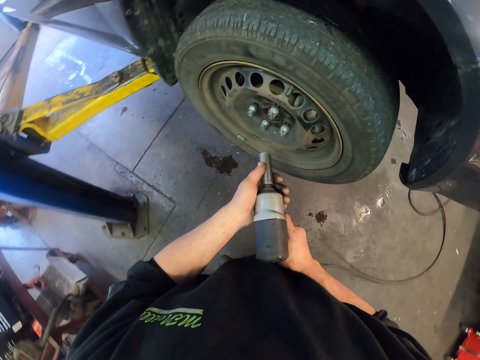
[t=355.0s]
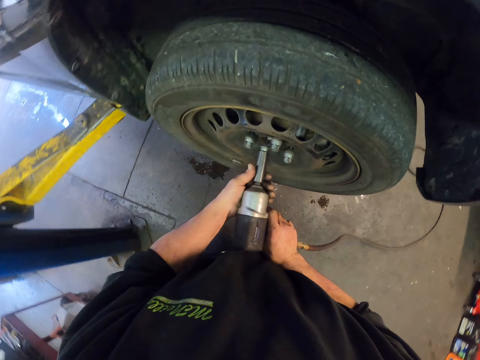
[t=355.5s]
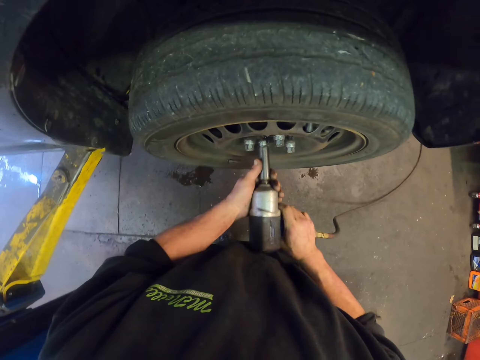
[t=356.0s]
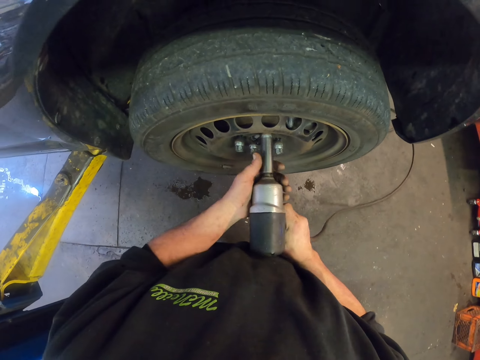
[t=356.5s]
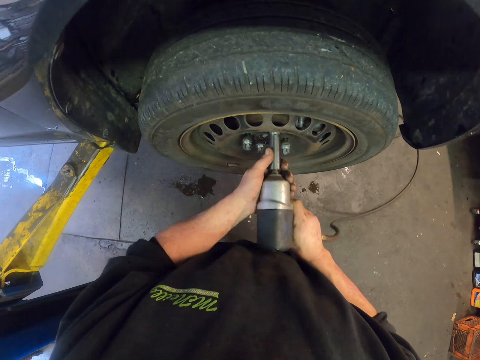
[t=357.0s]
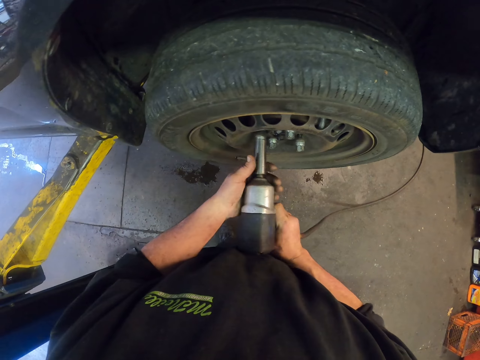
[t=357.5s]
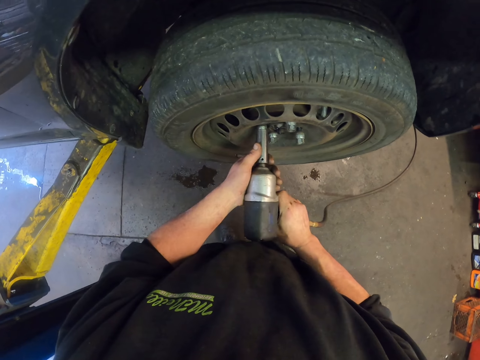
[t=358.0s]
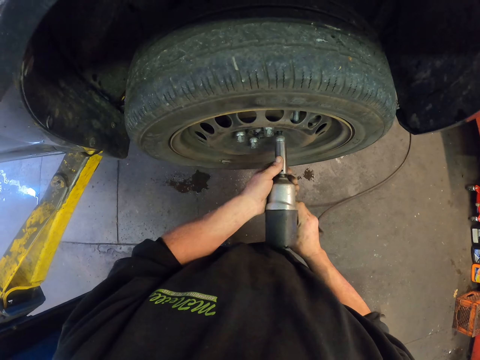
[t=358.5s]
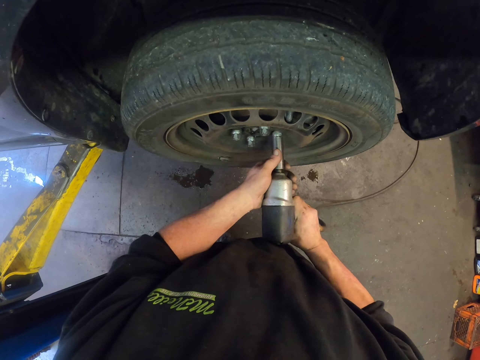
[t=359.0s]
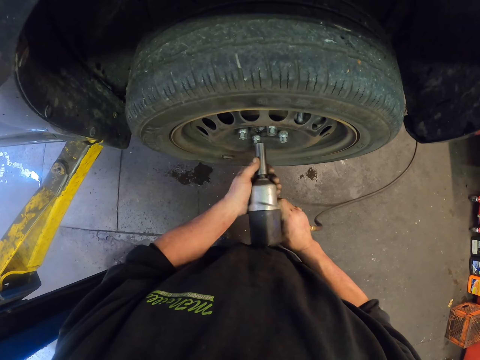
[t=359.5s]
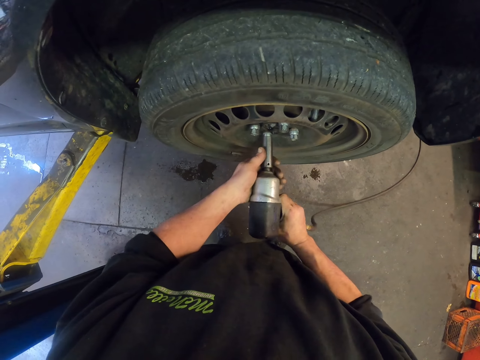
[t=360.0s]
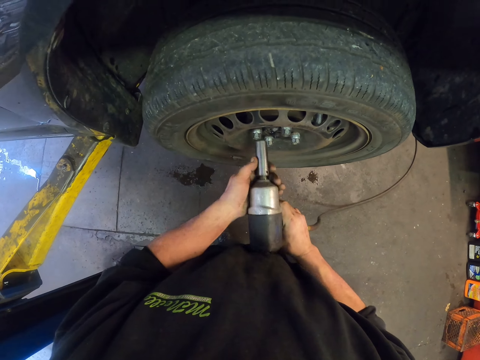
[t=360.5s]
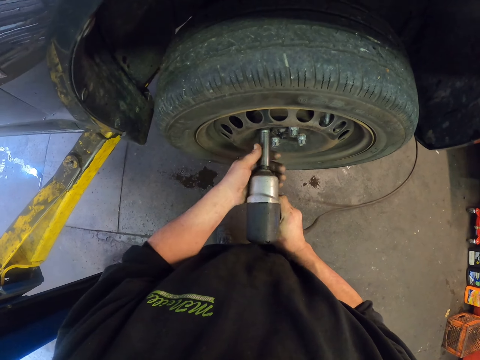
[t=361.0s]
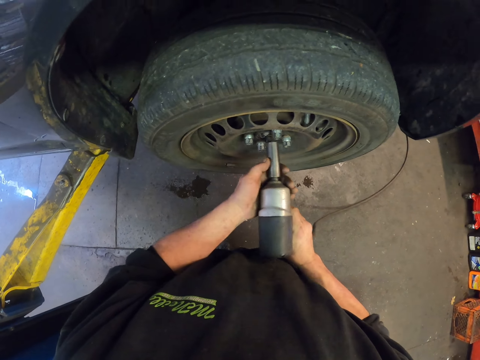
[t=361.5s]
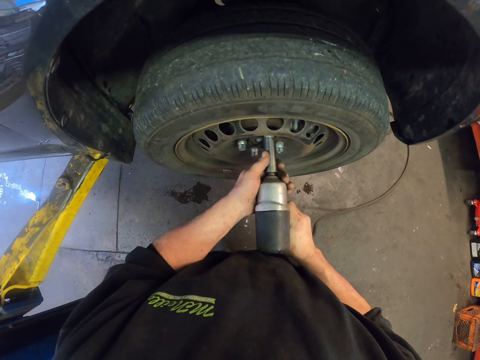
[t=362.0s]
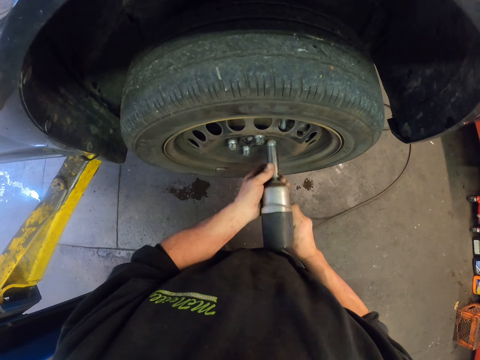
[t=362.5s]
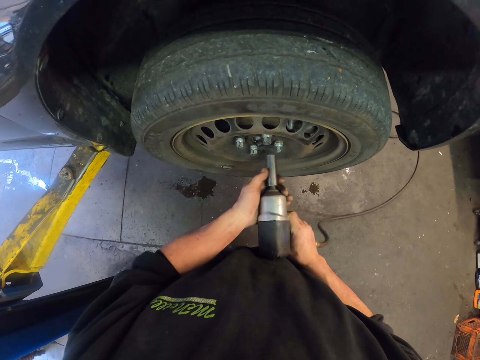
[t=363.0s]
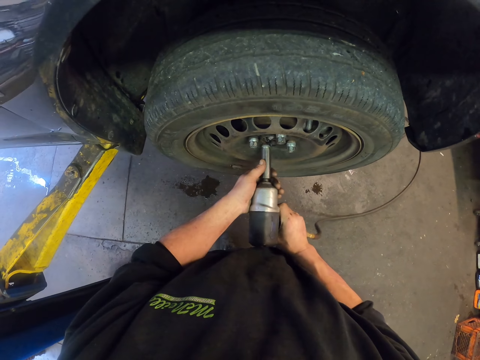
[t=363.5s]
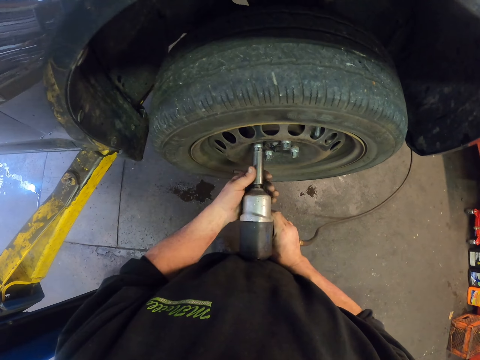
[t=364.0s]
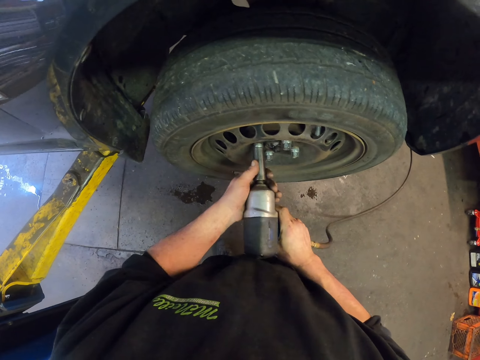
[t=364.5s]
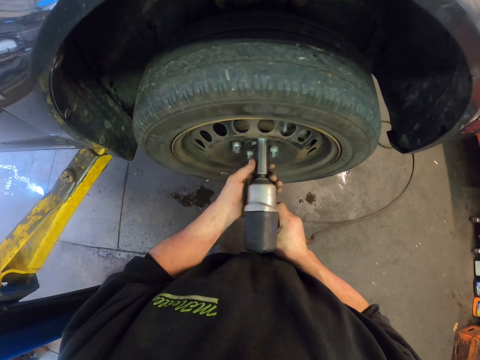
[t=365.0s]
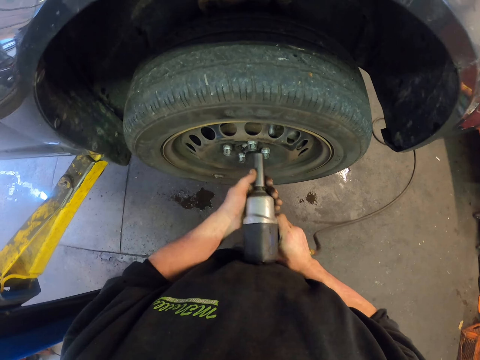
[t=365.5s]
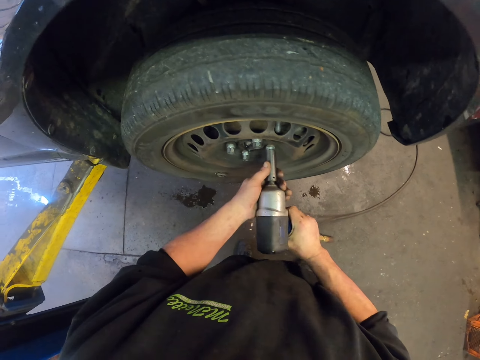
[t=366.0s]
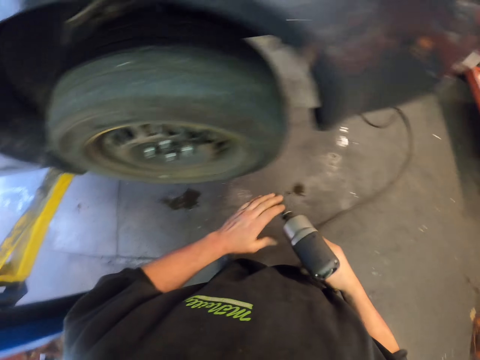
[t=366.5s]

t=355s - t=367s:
The camera wearer tightens the lug nut with the impact wrench.

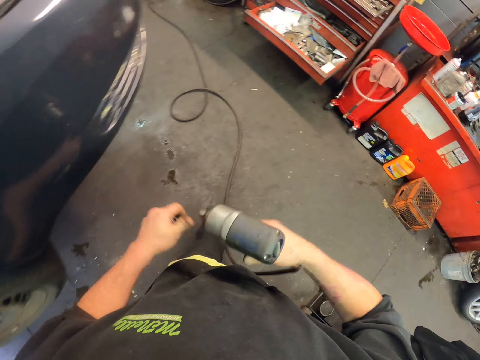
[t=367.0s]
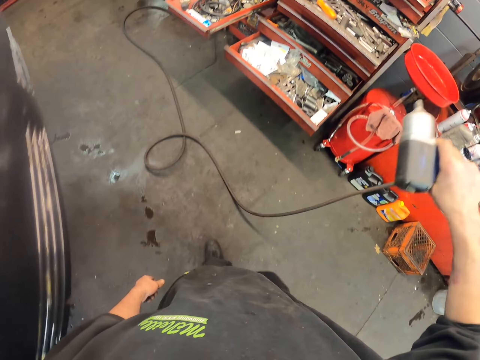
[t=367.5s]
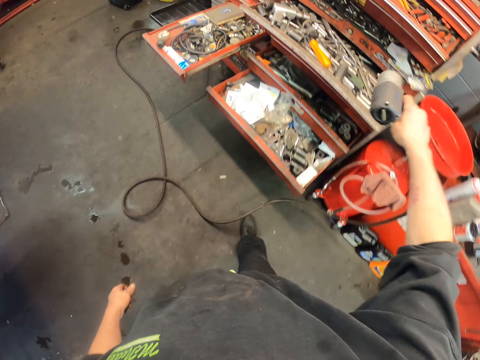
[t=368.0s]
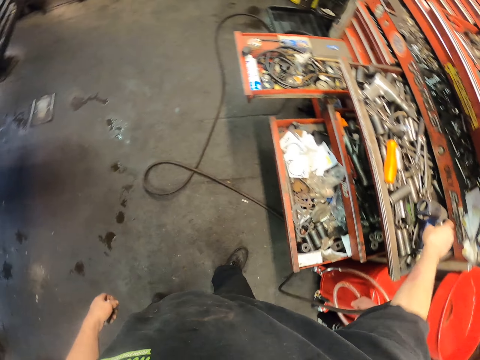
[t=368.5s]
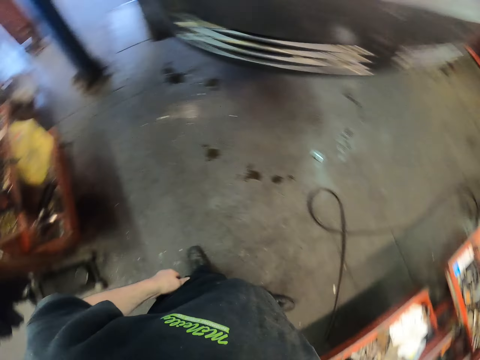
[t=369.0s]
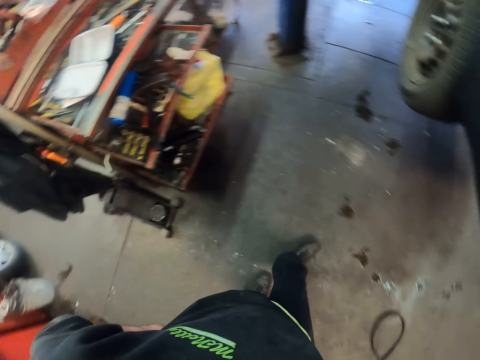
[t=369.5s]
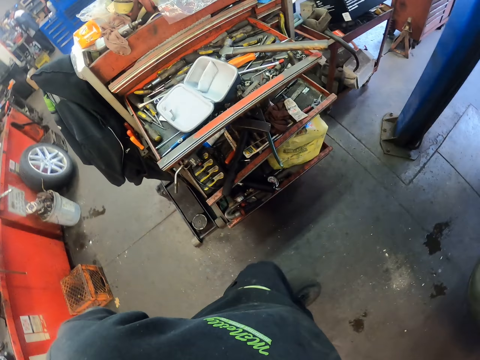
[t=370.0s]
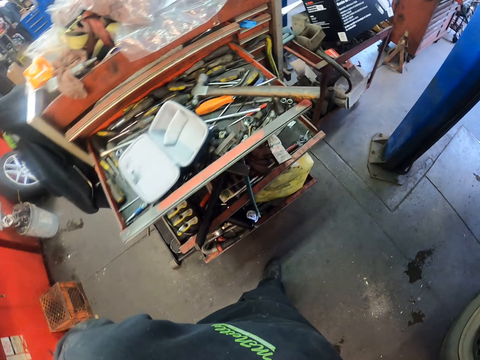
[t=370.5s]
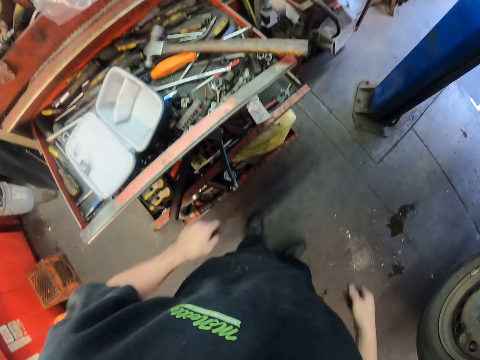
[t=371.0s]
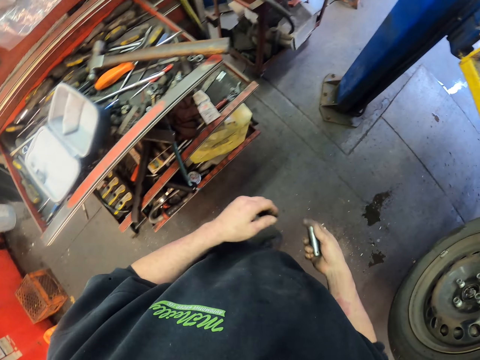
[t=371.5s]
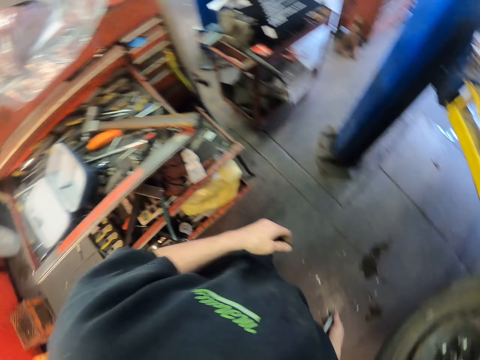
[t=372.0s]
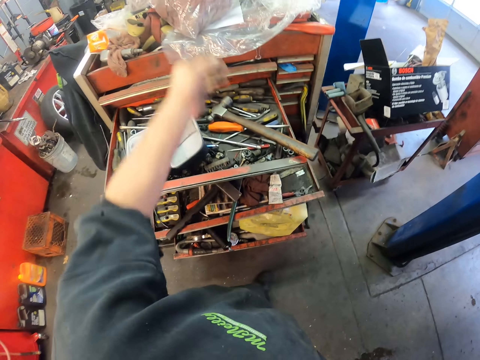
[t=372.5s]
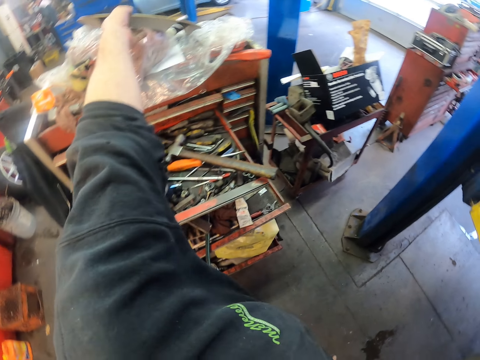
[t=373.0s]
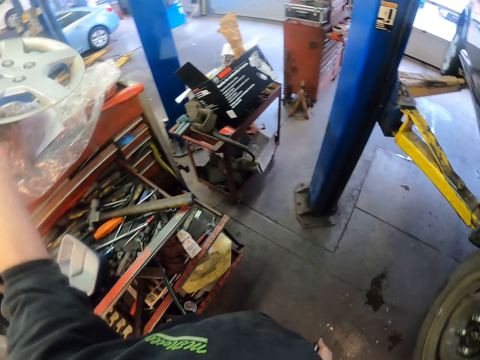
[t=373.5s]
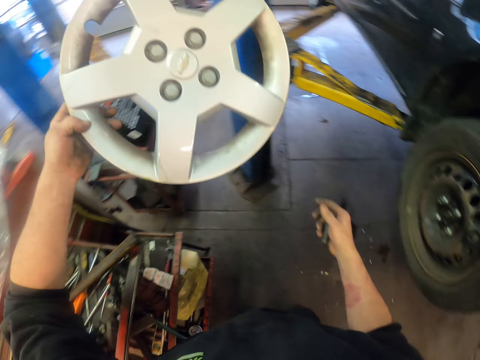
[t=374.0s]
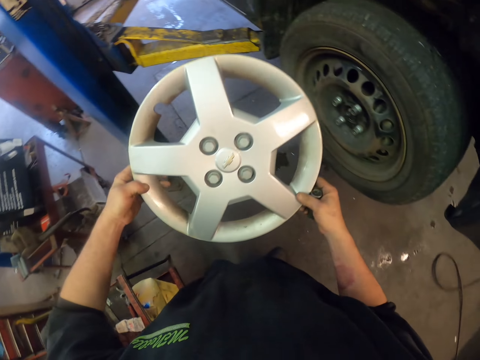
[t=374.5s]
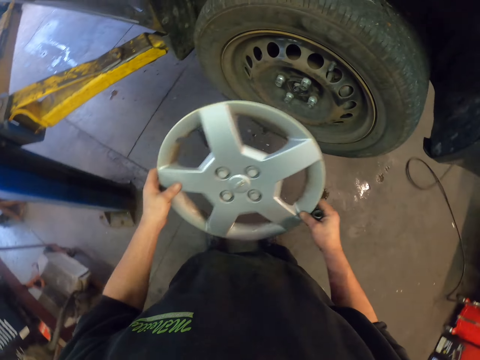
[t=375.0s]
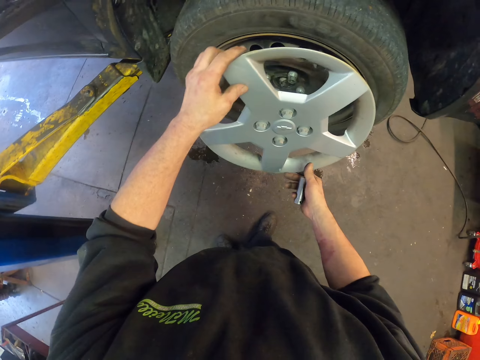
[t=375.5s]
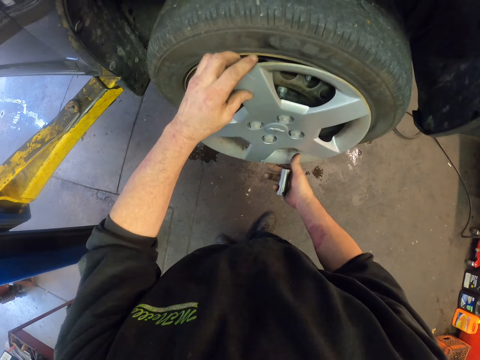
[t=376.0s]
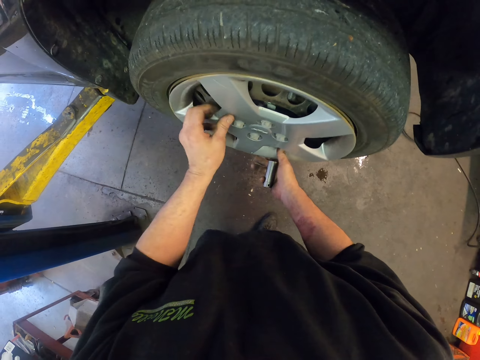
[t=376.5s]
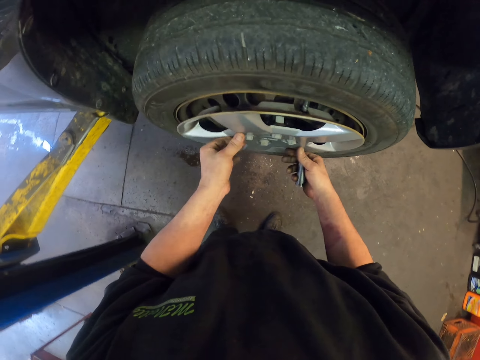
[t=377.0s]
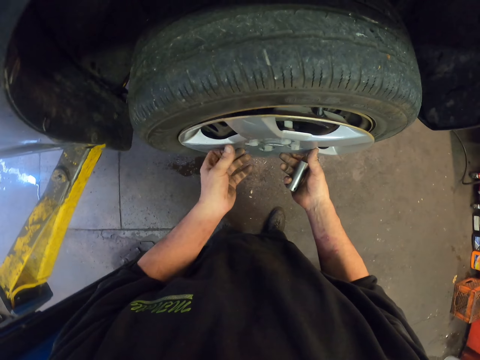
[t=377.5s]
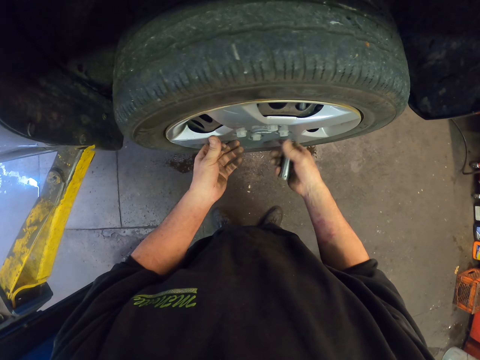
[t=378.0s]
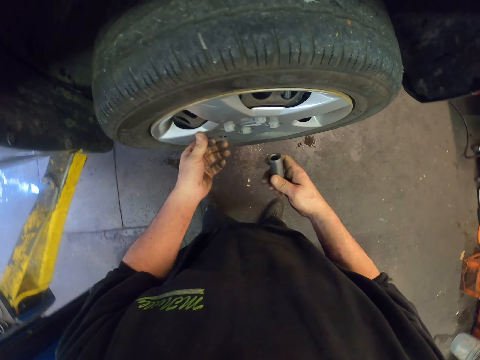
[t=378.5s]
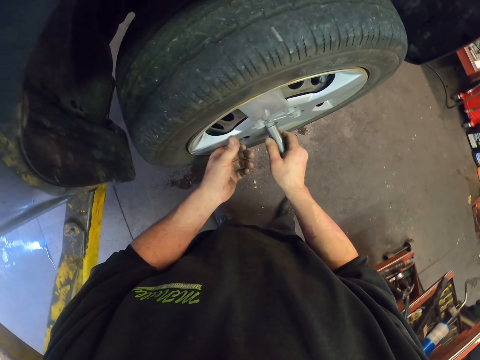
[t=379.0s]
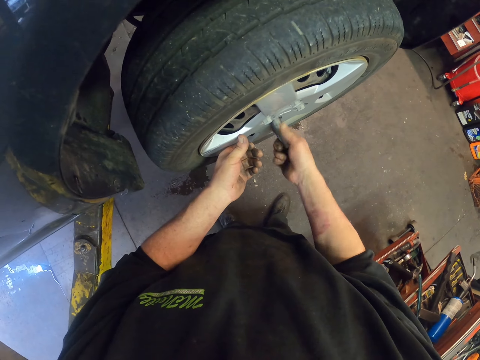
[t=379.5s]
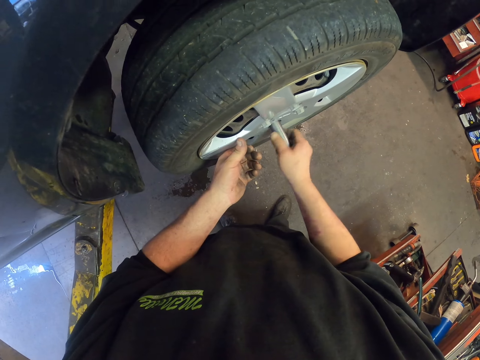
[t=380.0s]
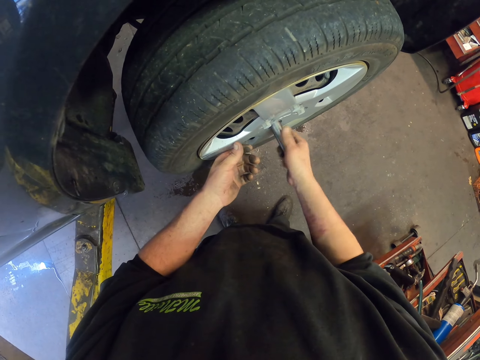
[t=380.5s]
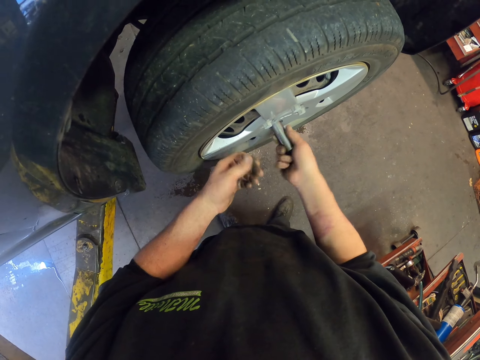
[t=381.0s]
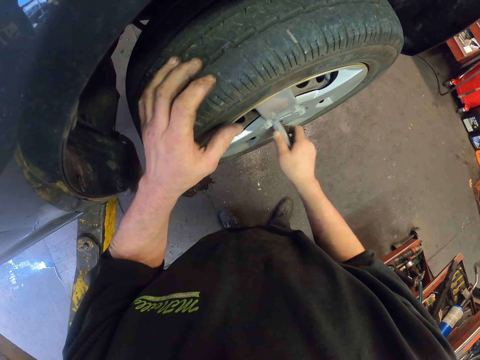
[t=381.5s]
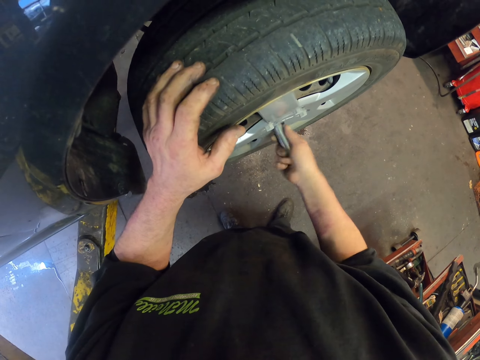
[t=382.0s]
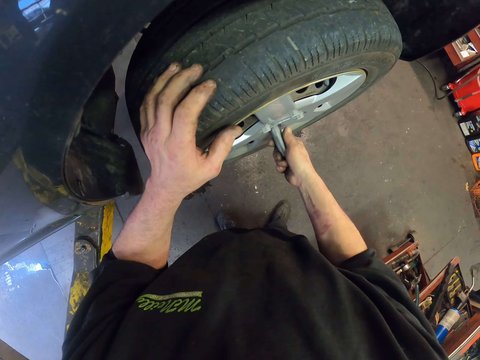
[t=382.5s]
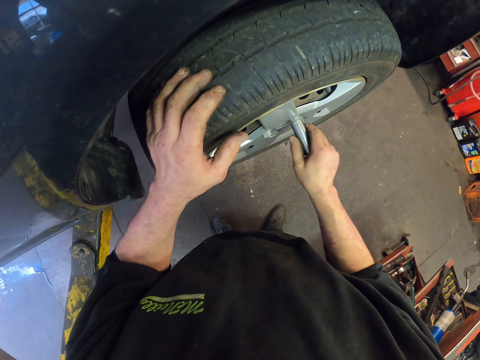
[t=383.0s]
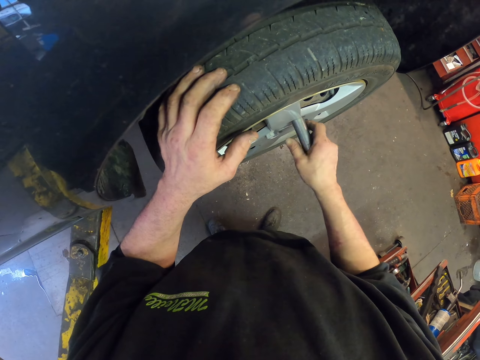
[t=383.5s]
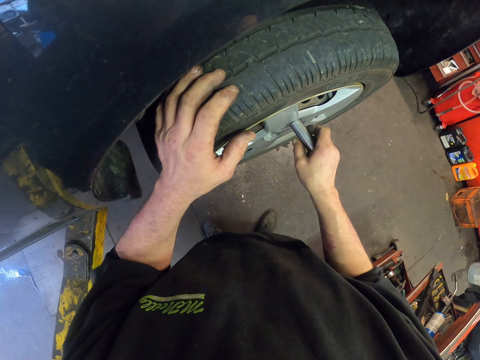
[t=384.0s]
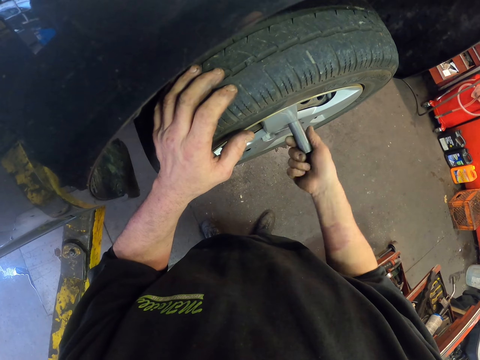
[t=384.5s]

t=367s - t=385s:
The camera wearer puts the ratchet handle or impact wrench on the drawer. They hold a bolt. They pick a rim or curb rush from the drawer stand. They fix the curb rush in the wheel rim using a tool. They fix the rim on the tire. They fix bolts on the rim.
